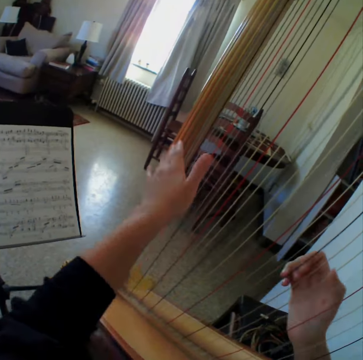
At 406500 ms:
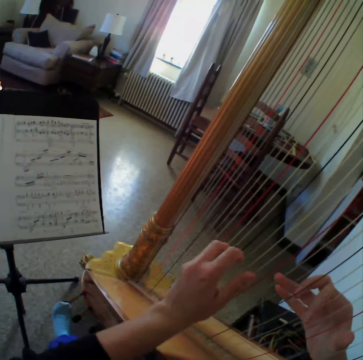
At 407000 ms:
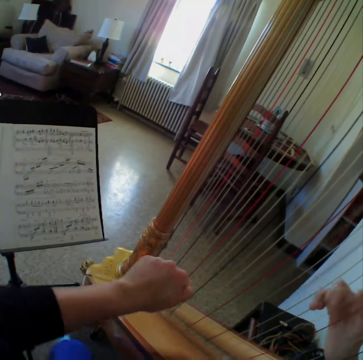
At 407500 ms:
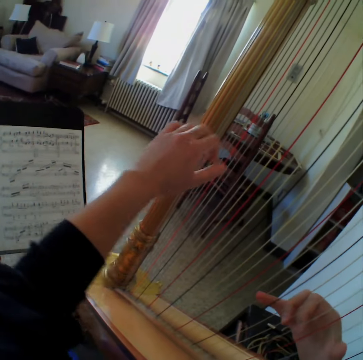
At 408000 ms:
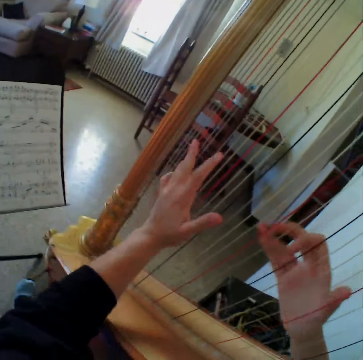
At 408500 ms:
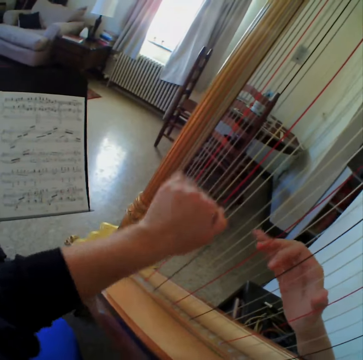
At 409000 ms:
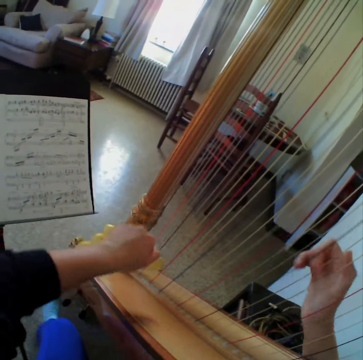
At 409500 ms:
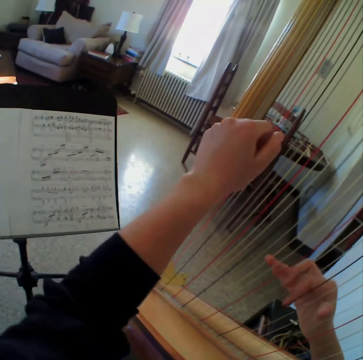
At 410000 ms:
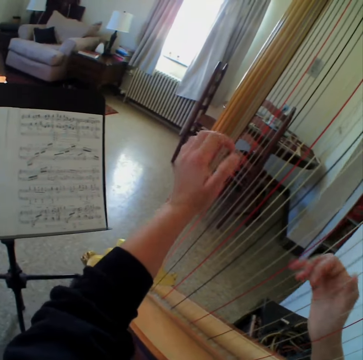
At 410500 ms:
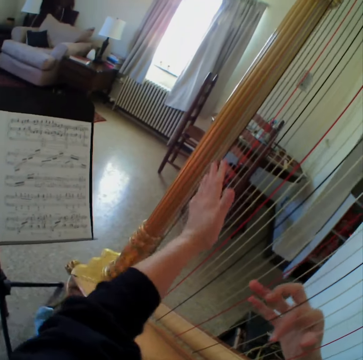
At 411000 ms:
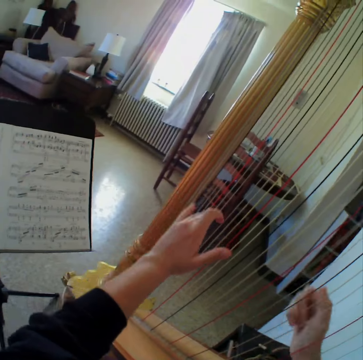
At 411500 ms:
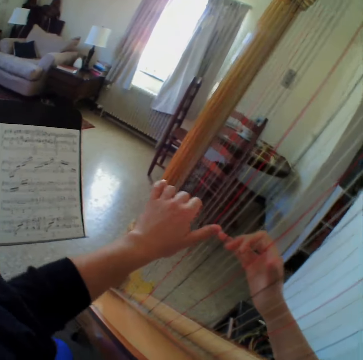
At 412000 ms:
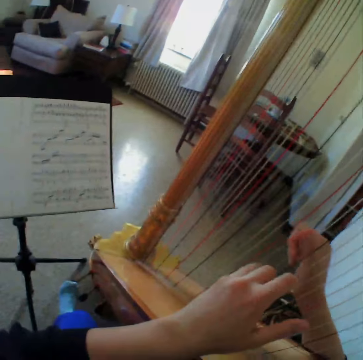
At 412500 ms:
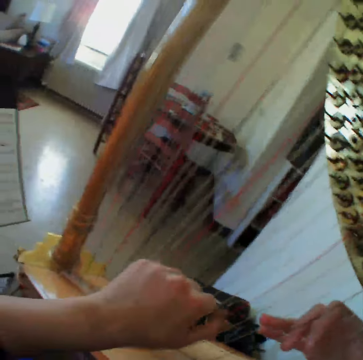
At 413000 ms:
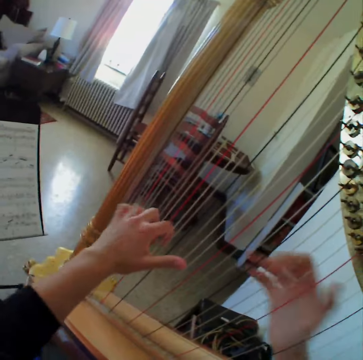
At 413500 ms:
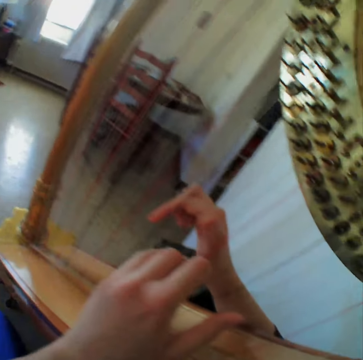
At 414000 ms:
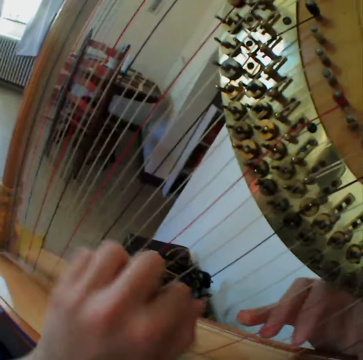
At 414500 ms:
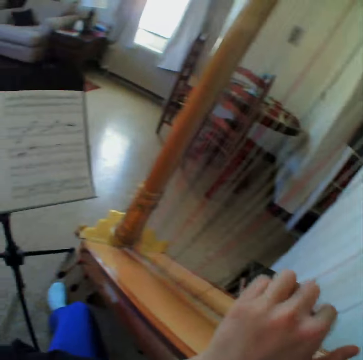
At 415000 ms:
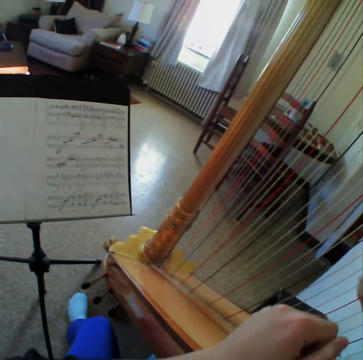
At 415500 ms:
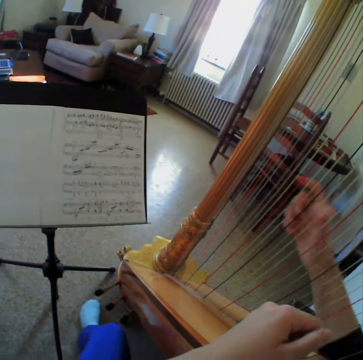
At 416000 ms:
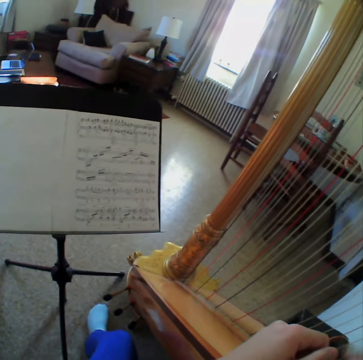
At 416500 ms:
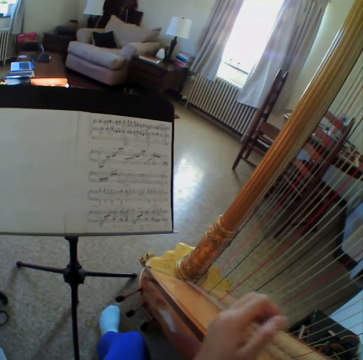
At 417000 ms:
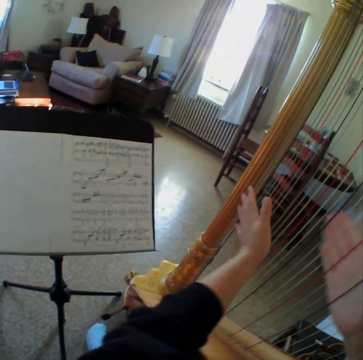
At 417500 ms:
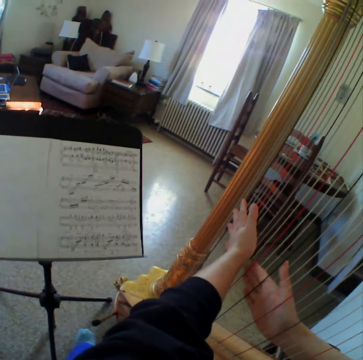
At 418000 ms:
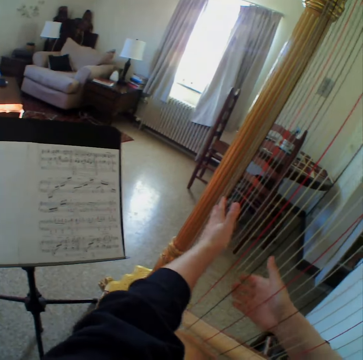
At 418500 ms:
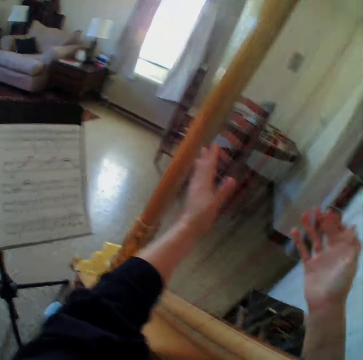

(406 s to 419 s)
The camera wearer plays the guitar. They read the music paper. They play the guitar. They read the music paper. They play the guitar. They read the music paper.

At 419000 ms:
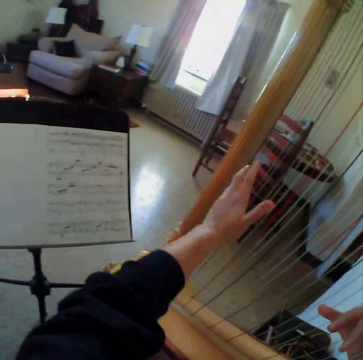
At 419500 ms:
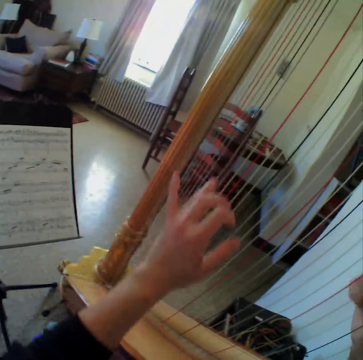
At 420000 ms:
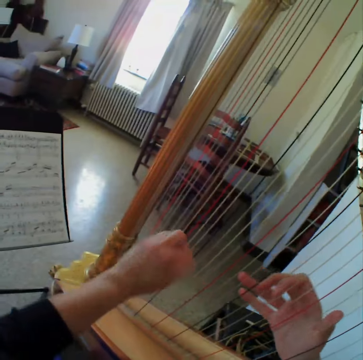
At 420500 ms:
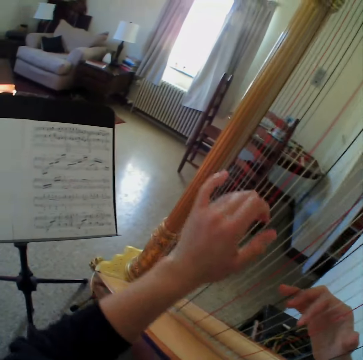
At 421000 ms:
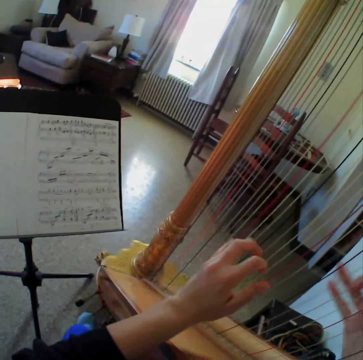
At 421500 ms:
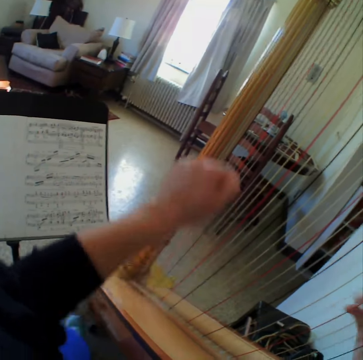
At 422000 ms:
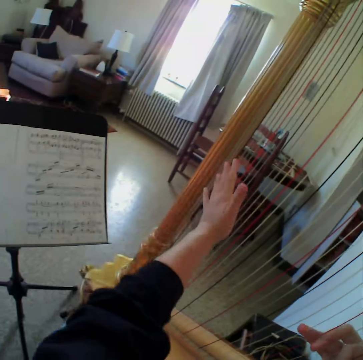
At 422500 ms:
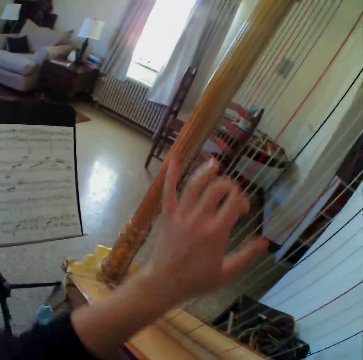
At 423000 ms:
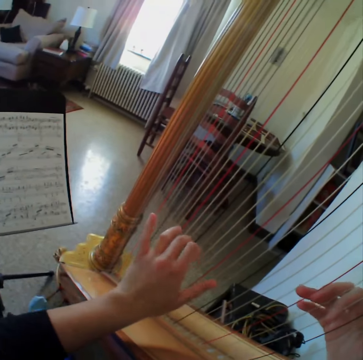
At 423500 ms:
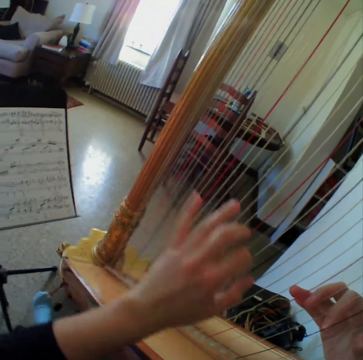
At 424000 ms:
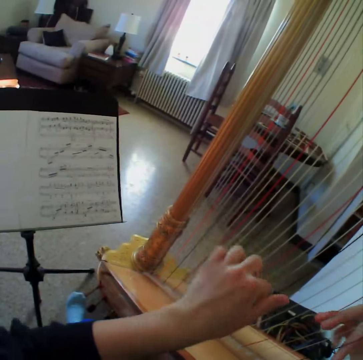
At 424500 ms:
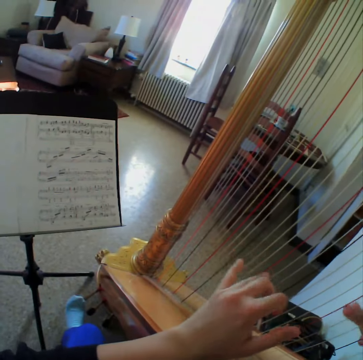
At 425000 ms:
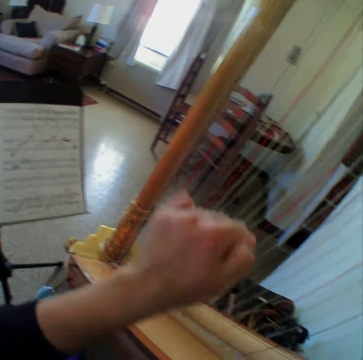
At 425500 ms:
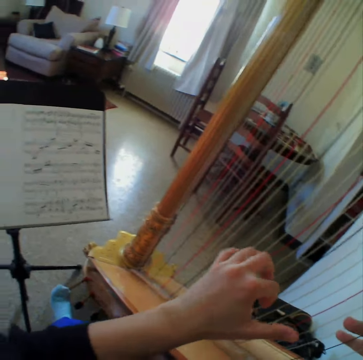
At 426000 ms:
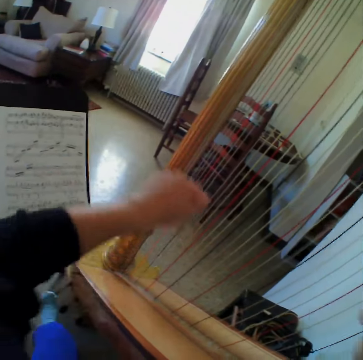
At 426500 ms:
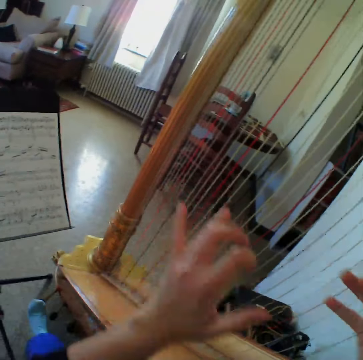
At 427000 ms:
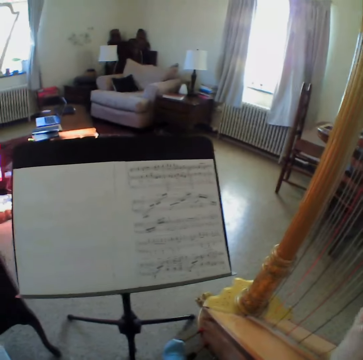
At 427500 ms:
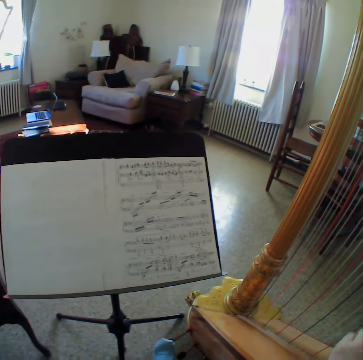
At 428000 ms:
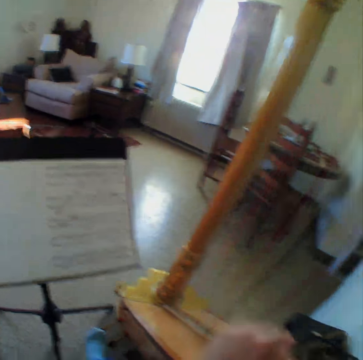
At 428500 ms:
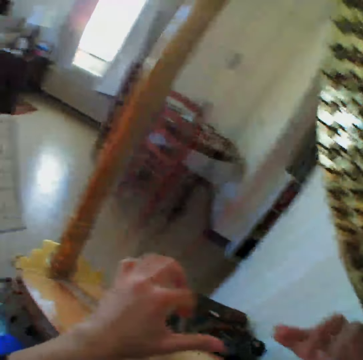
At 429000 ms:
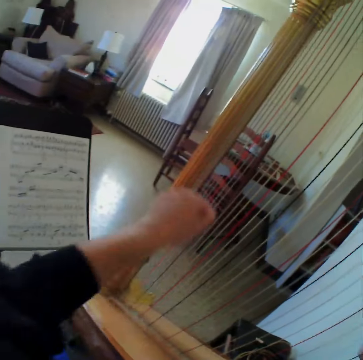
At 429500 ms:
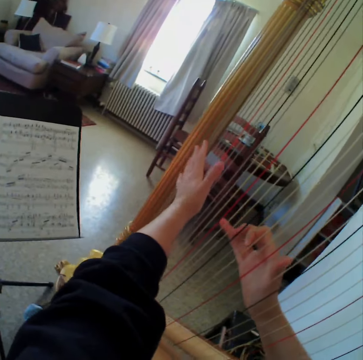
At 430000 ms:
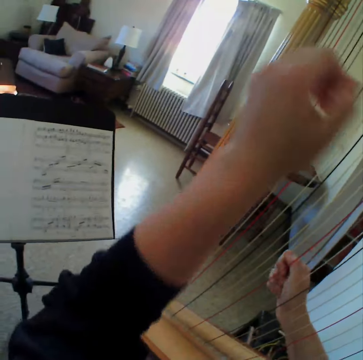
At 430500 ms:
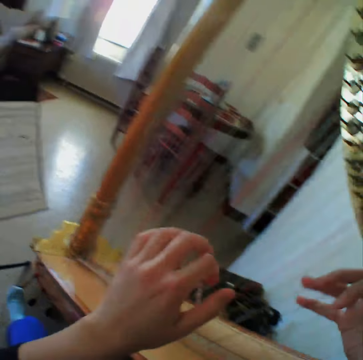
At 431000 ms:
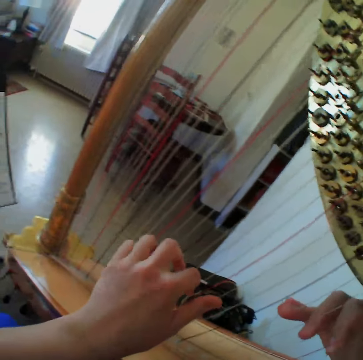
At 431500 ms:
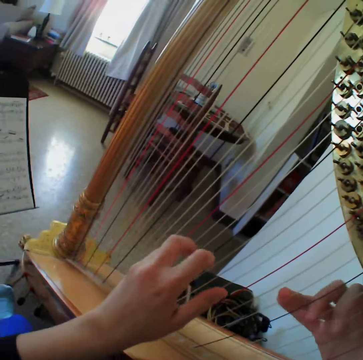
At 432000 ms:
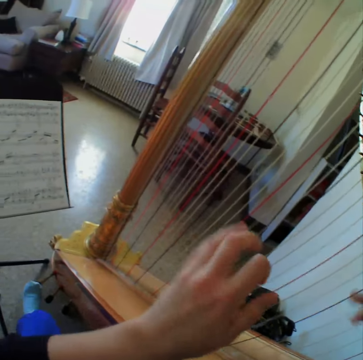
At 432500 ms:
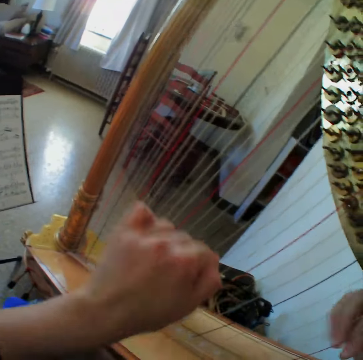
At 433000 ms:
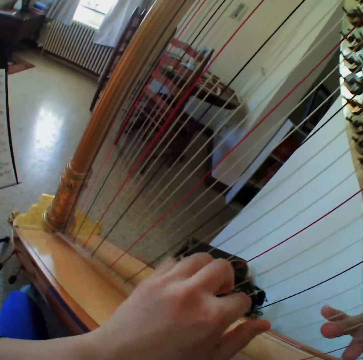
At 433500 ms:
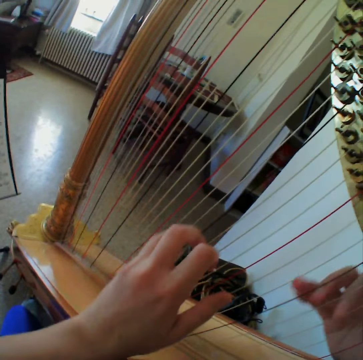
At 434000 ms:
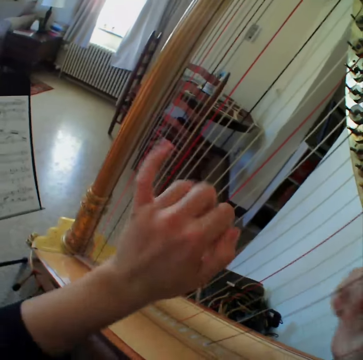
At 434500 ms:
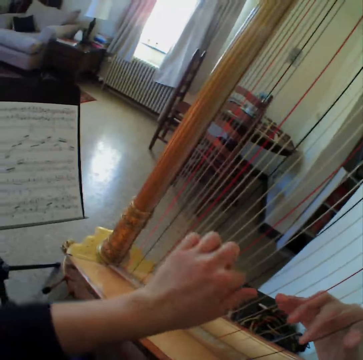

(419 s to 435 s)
The camera wearer plays the guitar. They read the music paper. They play the guitar. They read the music paper. They play the guitar. They read the music paper. They play the guitar. They read the music paper. They play the guitar.

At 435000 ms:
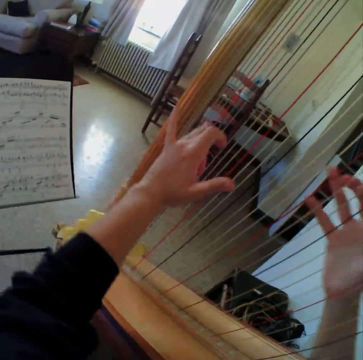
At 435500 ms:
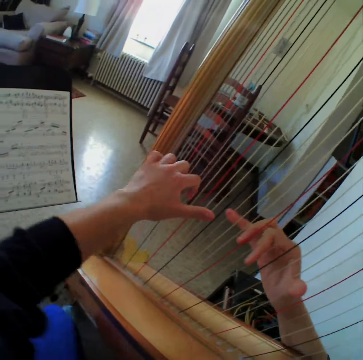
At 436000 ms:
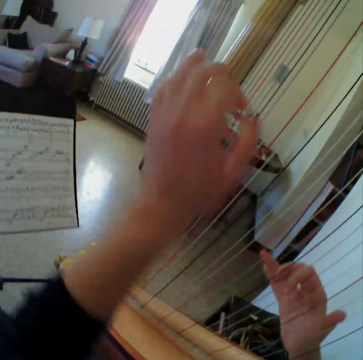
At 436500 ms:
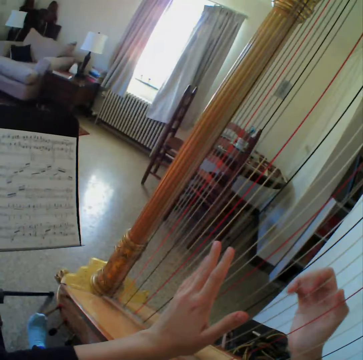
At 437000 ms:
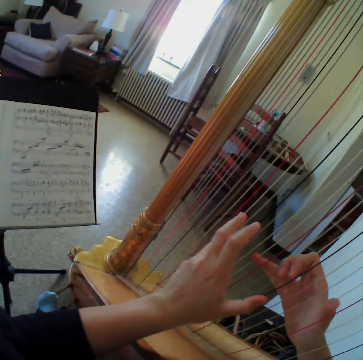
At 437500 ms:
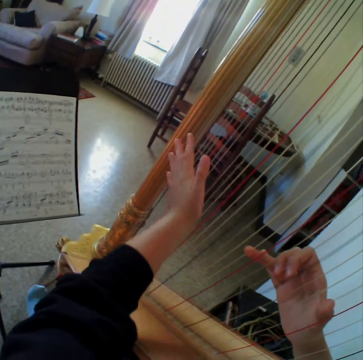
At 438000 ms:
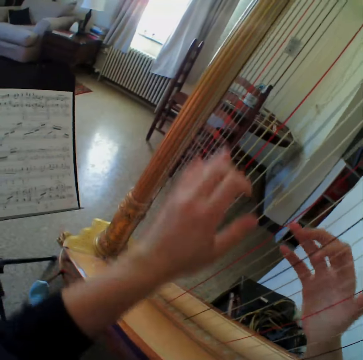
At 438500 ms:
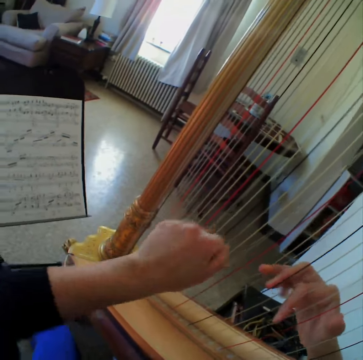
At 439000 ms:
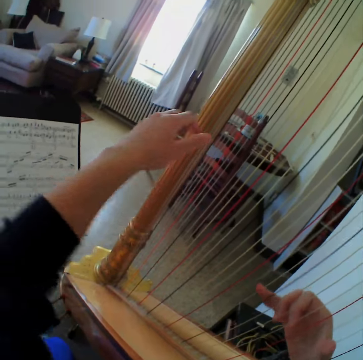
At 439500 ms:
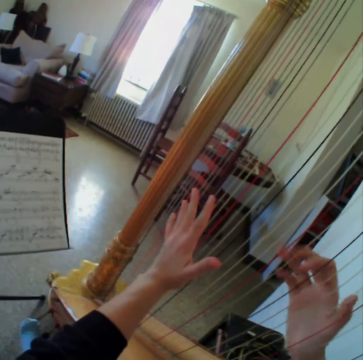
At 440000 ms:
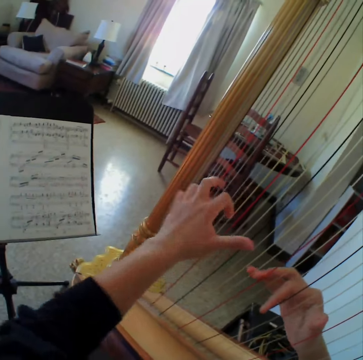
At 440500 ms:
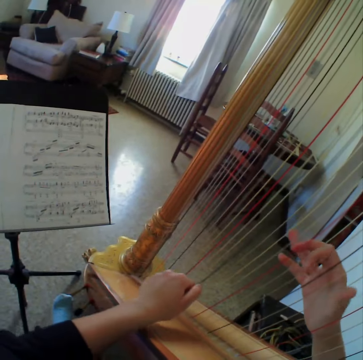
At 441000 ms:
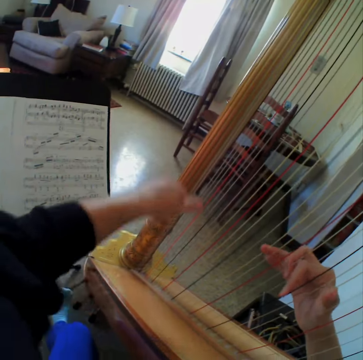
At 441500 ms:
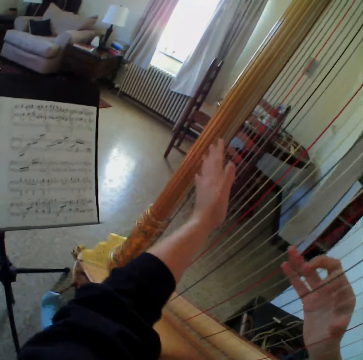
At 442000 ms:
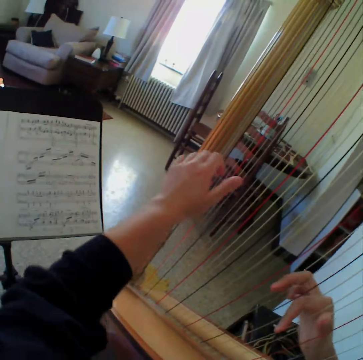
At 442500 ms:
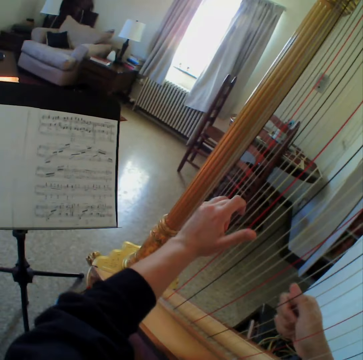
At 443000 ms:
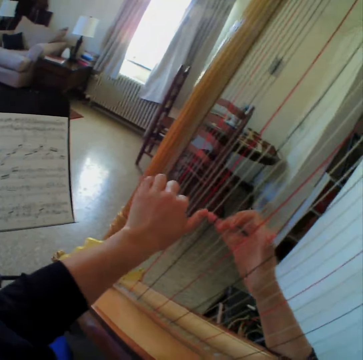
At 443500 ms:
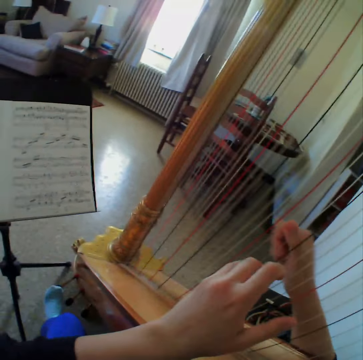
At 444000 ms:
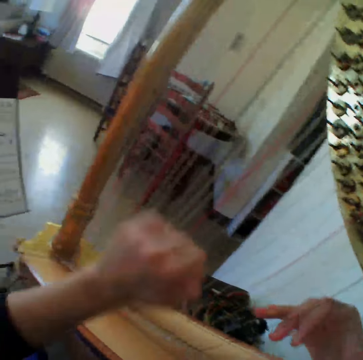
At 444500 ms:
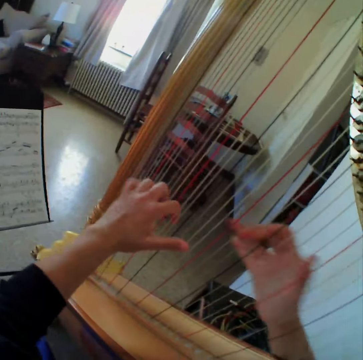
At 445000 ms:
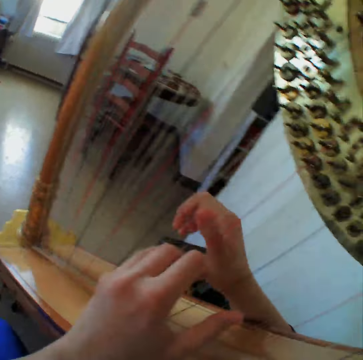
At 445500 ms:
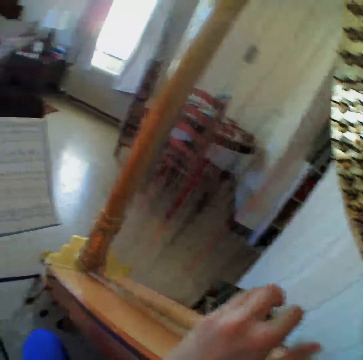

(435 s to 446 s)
The camera wearer reads the music paper. They play the guitar. They read the music paper. They play the guitar. They read the music paper. They play the guitar.
